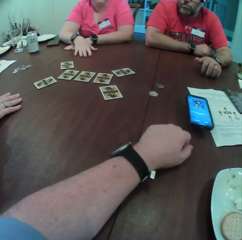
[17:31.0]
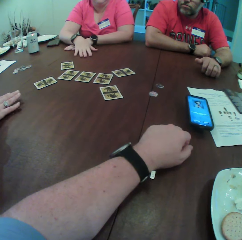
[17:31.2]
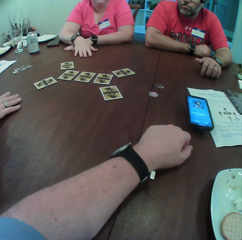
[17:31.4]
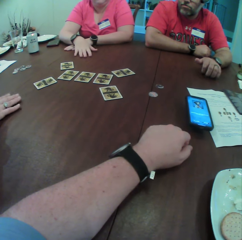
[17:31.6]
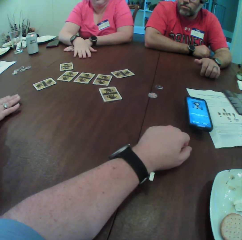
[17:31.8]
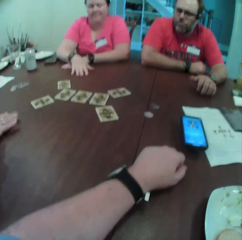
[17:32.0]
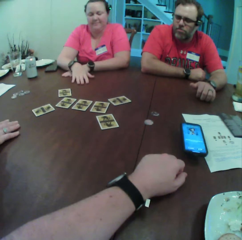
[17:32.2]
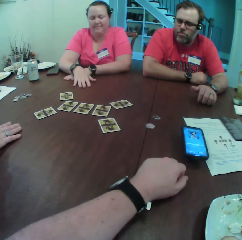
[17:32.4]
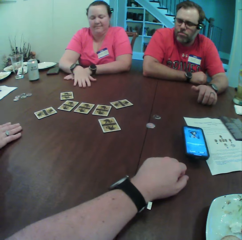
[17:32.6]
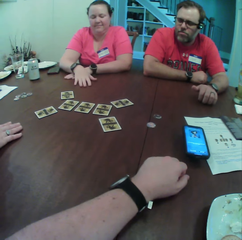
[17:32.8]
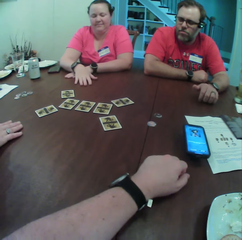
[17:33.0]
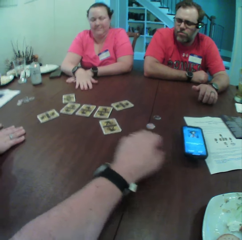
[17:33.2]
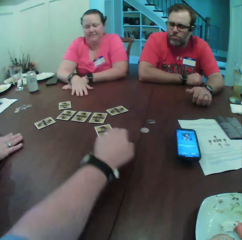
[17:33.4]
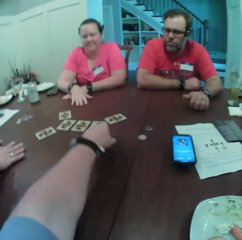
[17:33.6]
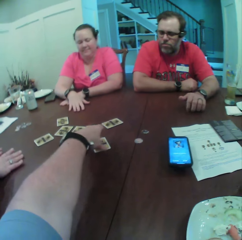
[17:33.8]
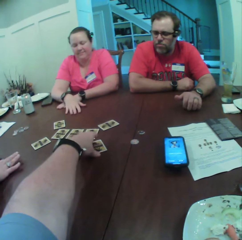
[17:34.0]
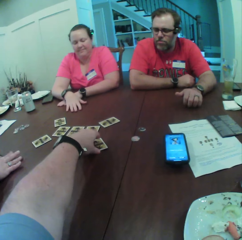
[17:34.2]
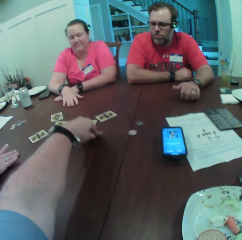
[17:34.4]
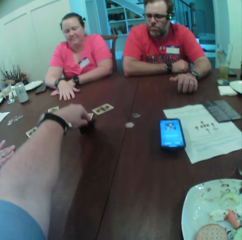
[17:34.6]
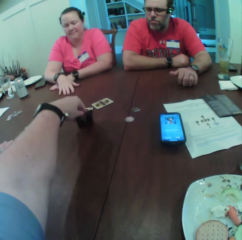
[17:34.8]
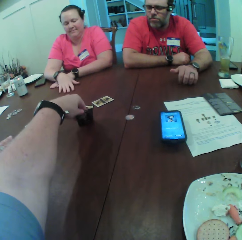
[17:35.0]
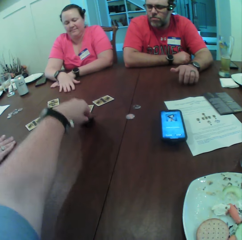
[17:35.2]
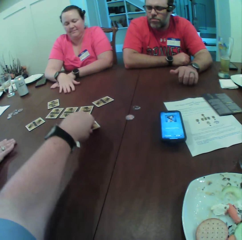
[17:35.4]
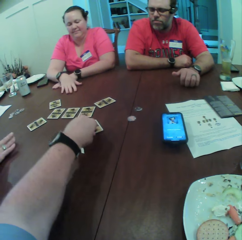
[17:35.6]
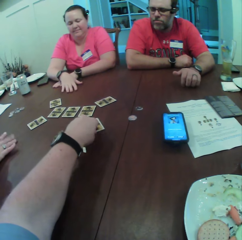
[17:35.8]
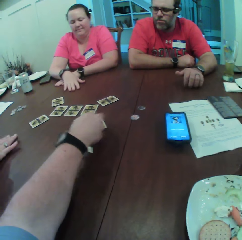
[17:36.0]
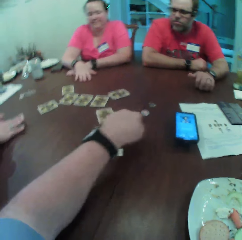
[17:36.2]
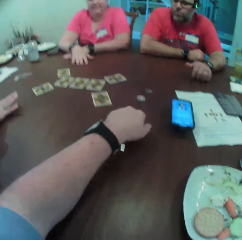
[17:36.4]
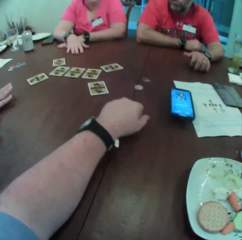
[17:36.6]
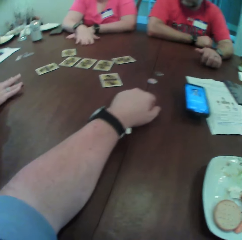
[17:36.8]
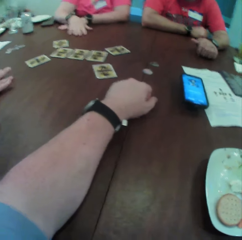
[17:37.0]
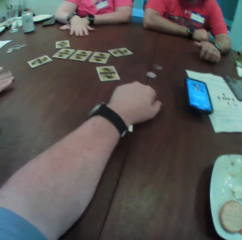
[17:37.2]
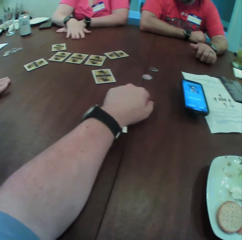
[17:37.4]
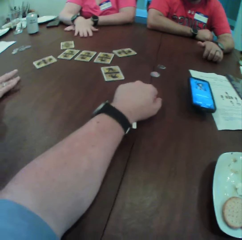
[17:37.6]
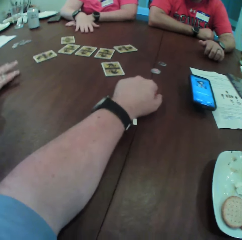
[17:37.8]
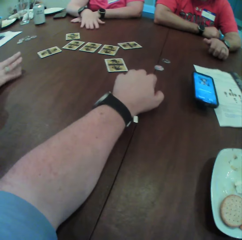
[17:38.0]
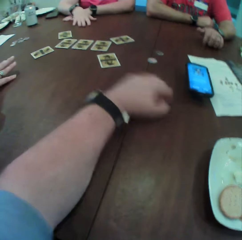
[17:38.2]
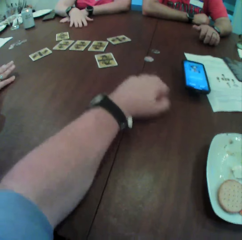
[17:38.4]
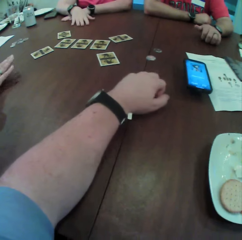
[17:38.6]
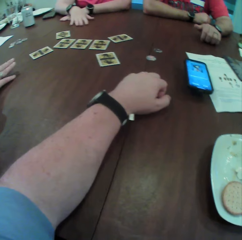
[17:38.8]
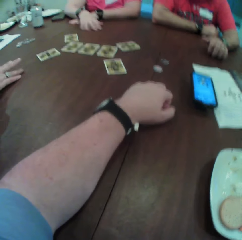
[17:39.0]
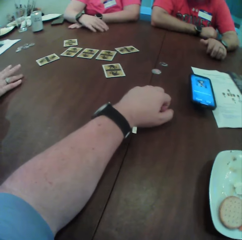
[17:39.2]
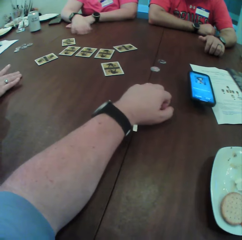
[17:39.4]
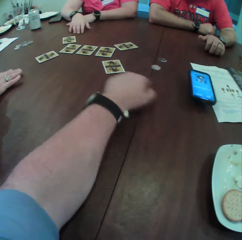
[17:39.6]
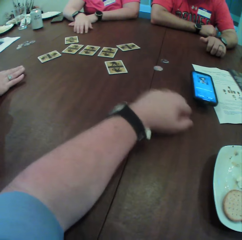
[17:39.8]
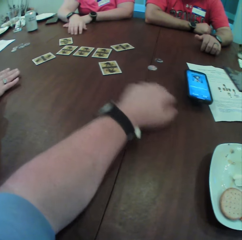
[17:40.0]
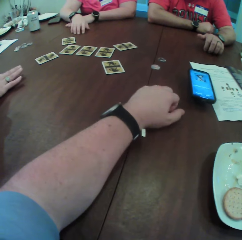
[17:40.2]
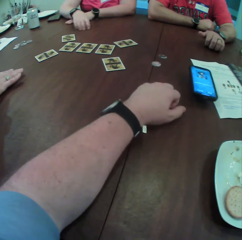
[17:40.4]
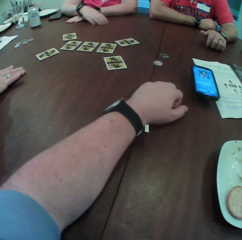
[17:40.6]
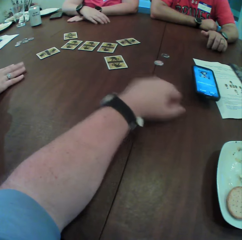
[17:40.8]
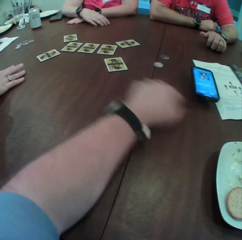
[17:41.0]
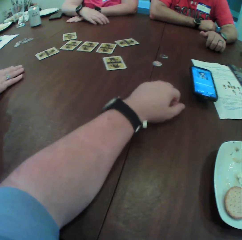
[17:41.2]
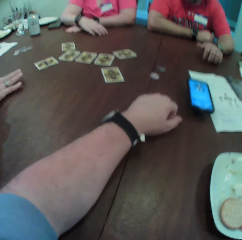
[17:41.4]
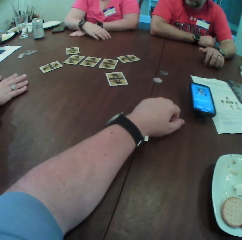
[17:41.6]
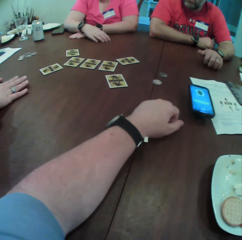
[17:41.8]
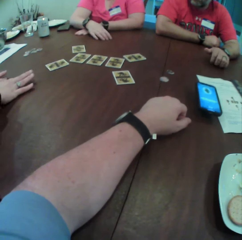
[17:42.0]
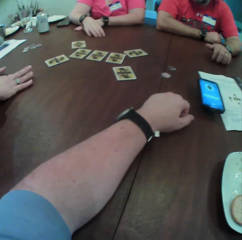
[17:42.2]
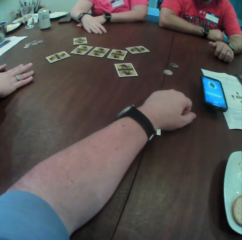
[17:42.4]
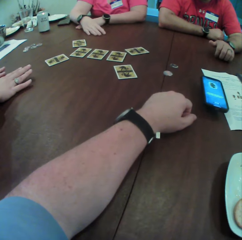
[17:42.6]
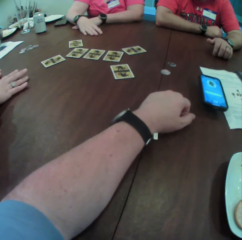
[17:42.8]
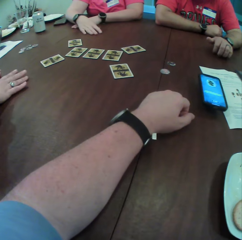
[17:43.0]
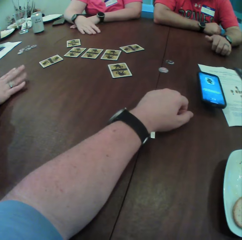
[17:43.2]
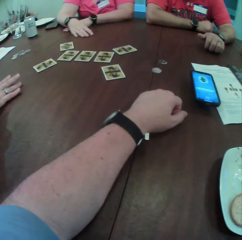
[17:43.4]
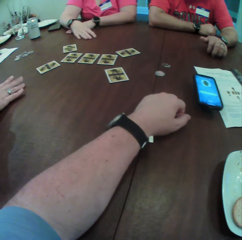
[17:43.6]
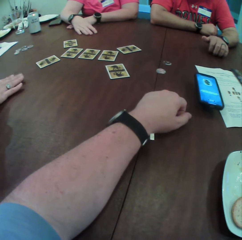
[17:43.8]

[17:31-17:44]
The camera wearer turns a card on the table with his left hand. He lifts the playing card. He places the card on the table with his left hand. He shakes his hand on the table.

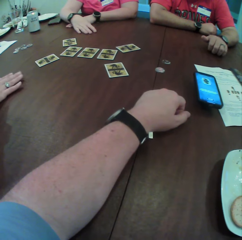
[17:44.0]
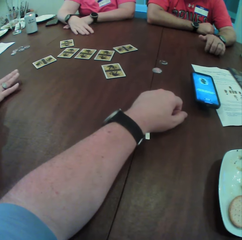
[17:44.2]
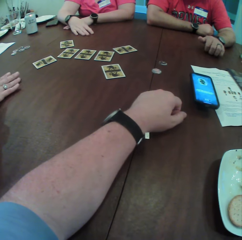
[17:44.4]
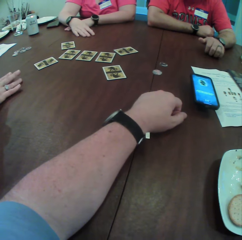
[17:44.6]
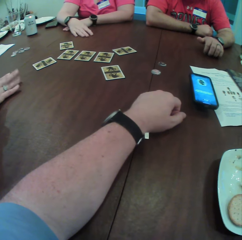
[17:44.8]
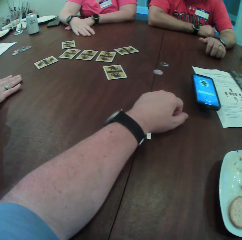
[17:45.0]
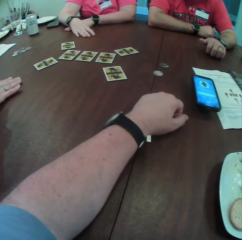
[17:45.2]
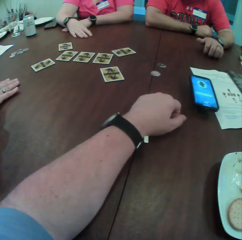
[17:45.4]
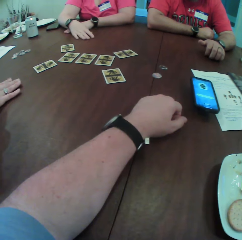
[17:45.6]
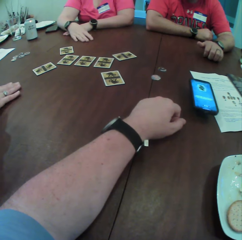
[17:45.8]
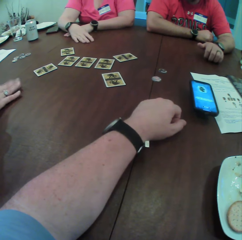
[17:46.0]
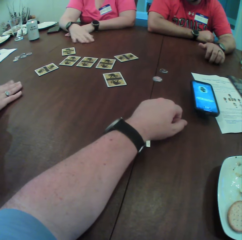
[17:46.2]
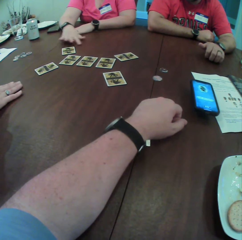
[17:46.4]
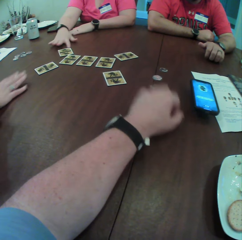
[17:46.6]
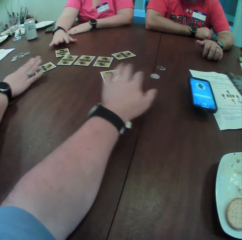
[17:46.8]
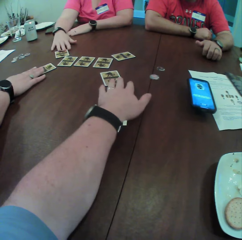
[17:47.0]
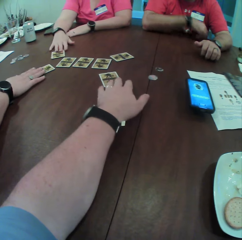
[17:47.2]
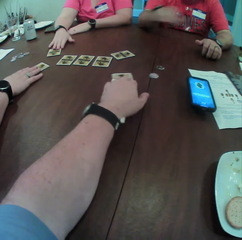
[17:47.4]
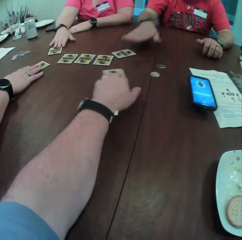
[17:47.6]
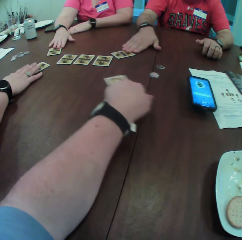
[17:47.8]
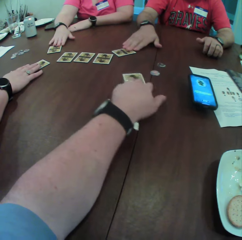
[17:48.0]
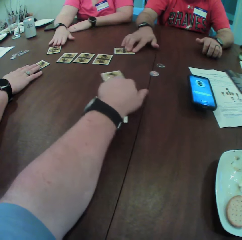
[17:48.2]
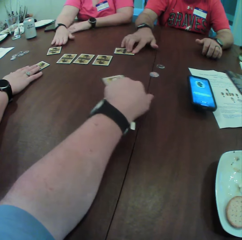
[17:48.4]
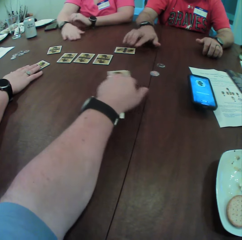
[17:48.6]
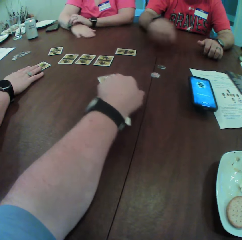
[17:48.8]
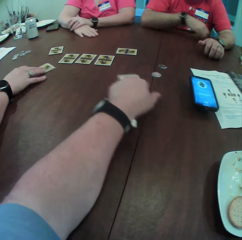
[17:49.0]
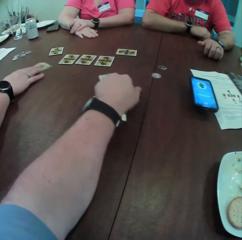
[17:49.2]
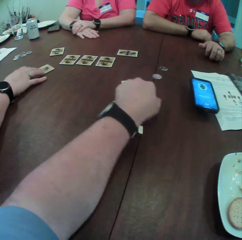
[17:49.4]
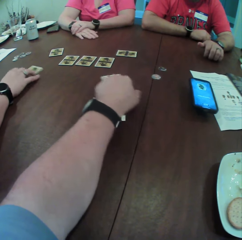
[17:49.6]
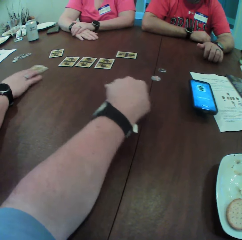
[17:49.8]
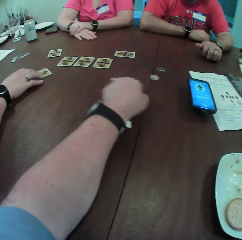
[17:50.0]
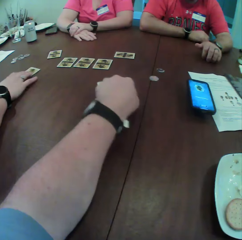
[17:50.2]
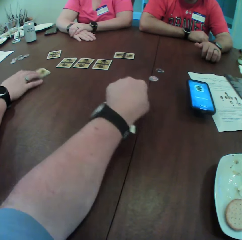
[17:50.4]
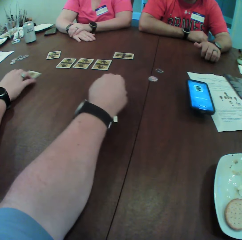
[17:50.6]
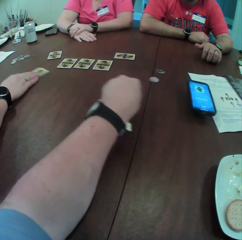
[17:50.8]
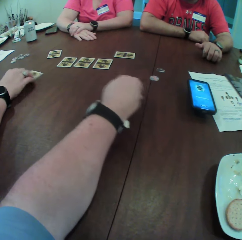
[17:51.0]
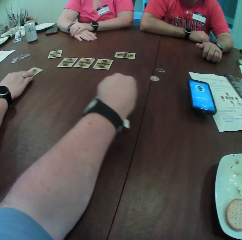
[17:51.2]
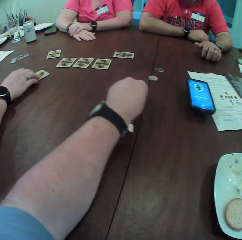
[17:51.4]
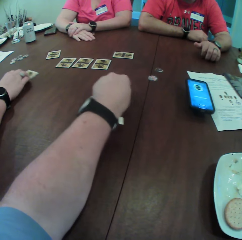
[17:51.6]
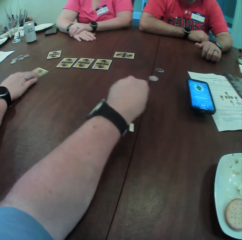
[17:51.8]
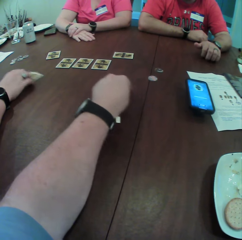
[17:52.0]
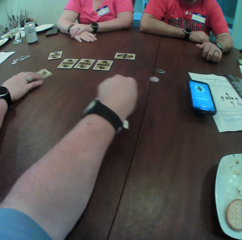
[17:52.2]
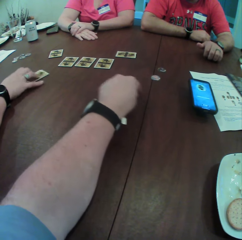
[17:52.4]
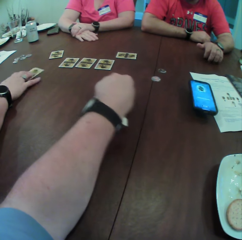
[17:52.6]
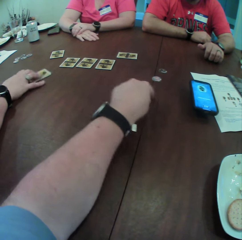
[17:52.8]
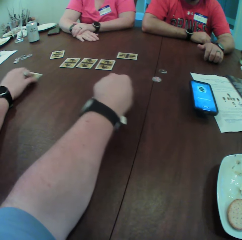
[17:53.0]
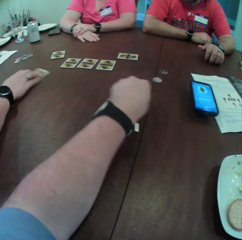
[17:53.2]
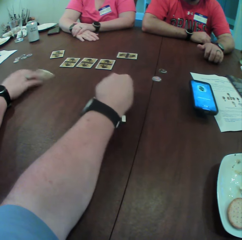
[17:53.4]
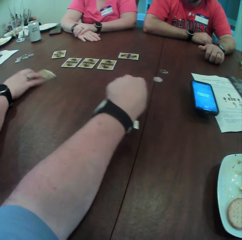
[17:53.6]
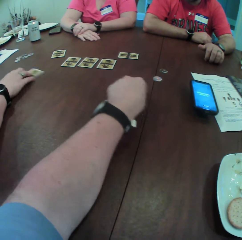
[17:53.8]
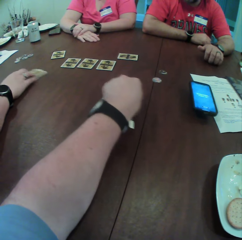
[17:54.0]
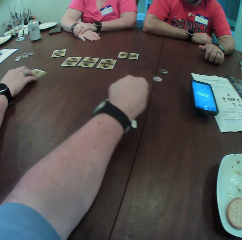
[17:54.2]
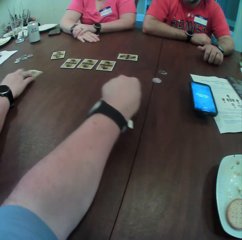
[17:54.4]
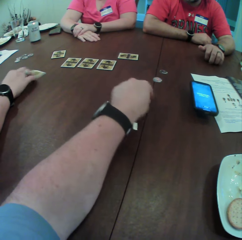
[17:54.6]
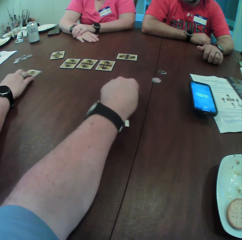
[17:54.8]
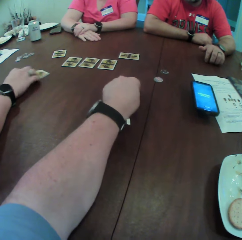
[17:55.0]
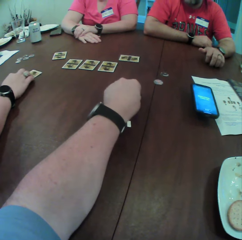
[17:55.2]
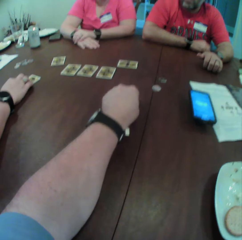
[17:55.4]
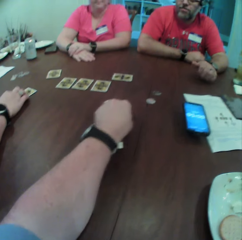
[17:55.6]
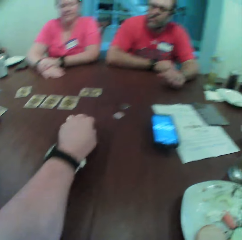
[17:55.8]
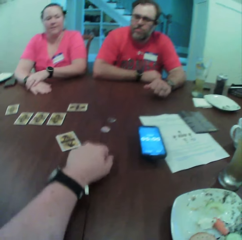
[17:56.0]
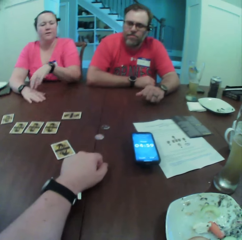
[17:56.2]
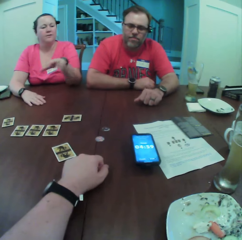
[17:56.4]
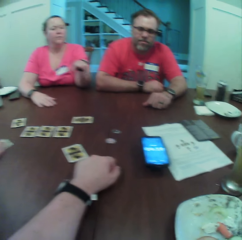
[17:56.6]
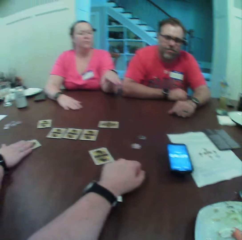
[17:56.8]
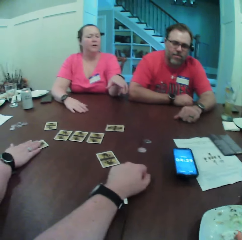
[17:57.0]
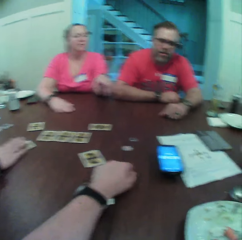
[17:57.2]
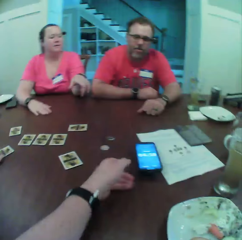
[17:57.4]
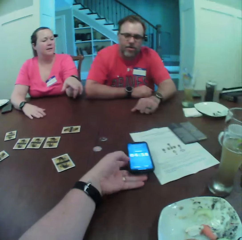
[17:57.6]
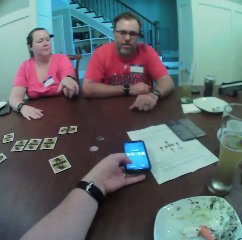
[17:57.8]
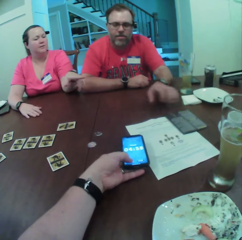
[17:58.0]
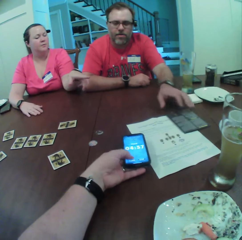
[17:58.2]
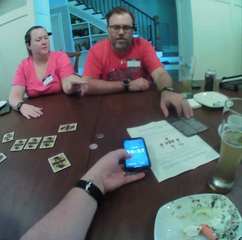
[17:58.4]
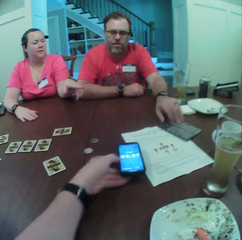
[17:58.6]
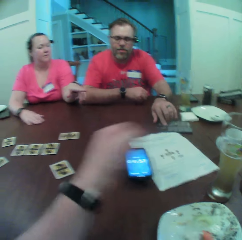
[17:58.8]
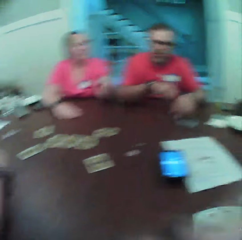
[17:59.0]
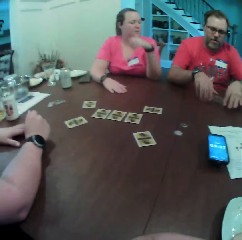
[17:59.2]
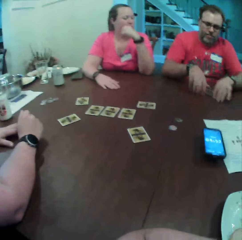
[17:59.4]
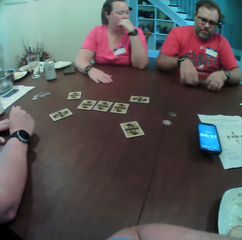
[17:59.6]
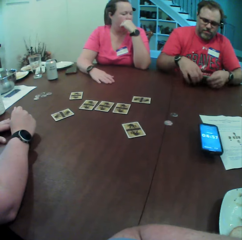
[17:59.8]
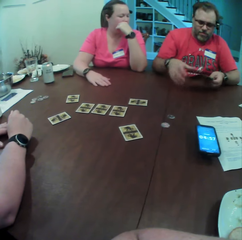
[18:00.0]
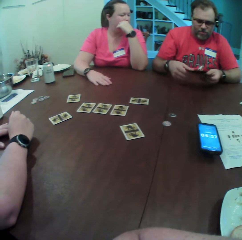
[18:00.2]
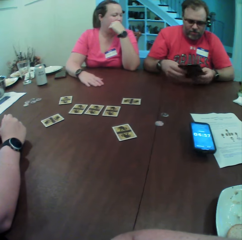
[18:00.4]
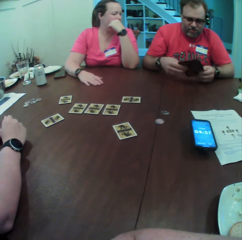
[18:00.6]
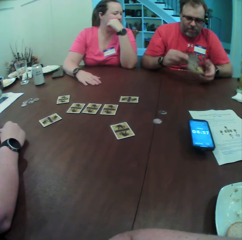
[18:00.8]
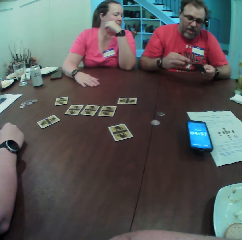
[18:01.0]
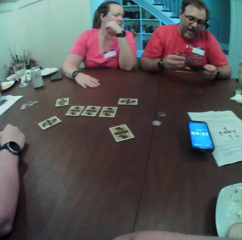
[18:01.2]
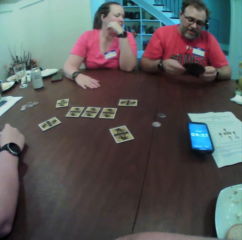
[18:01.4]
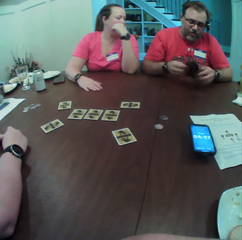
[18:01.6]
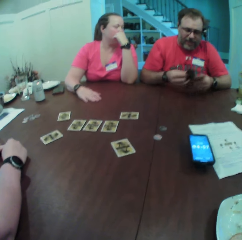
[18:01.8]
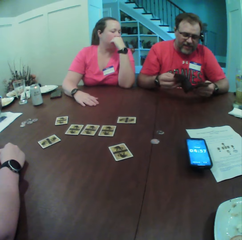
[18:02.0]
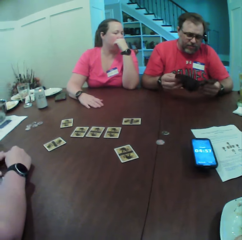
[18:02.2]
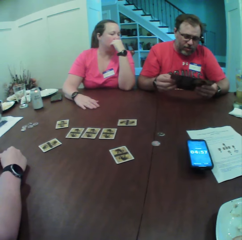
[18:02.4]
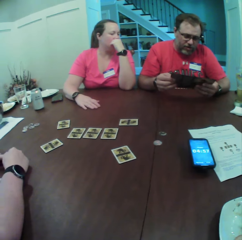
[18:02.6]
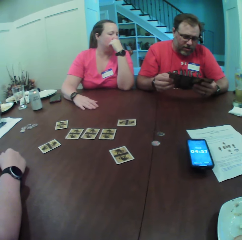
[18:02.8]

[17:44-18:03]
A woman moves a card on the table with her right hand. Another woman places her right hand on the card on the table. The first woman touches the playing card on the table. The camera wearer moves the card on the table with his left hand. He shakes the playing card. A man moves a card on the table with his right hand. The man touches the playing card on the table. The other woman moves the card on the table with her right hand. She shakes the playing card. The first woman points with her finger. The other woman moves the card on the table with her right hand. The camera wearer operates the phone on the table with his left hand. He touches the phone on the table. The man picks up a manual or booklet on the table with his left hand. He holds the manual with both hands. He reads the booklet, turns the manual with both hands, and opens the manual with both hands.
